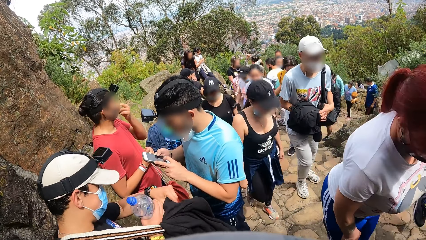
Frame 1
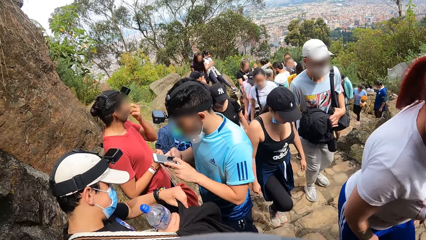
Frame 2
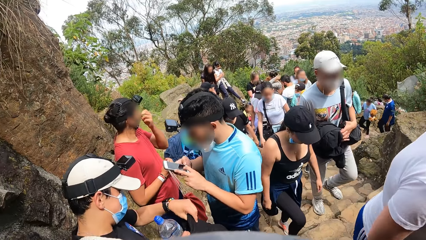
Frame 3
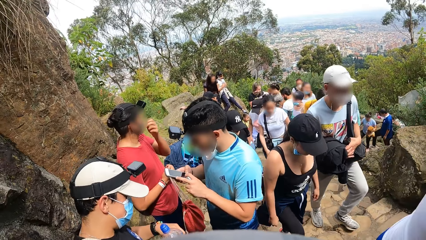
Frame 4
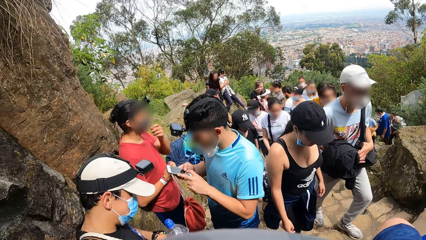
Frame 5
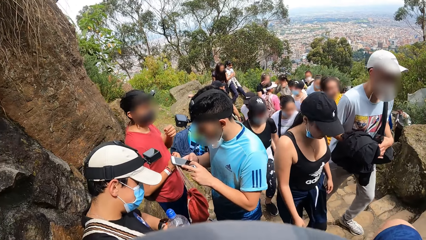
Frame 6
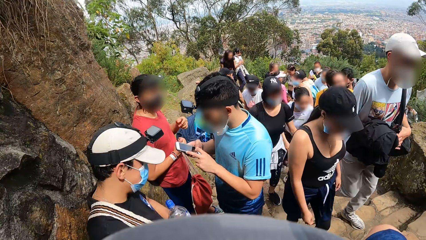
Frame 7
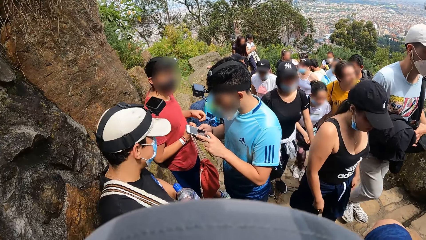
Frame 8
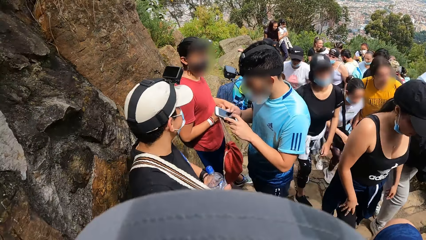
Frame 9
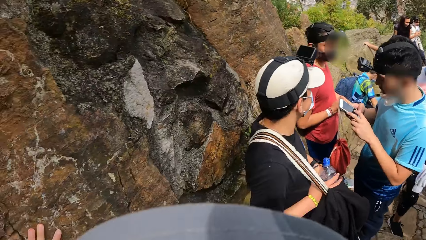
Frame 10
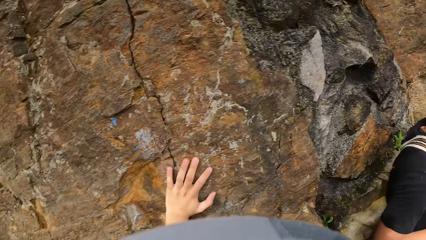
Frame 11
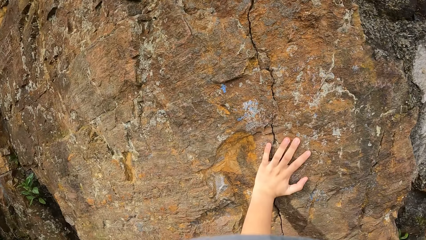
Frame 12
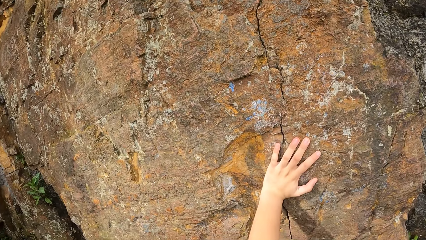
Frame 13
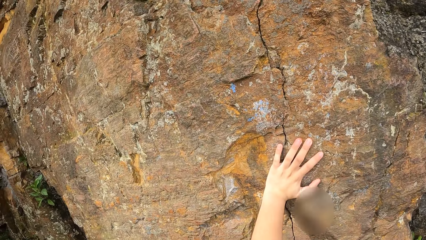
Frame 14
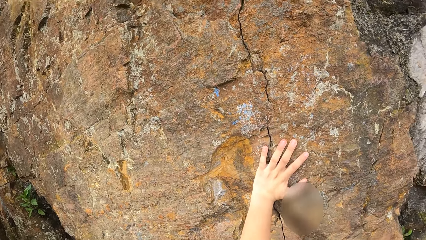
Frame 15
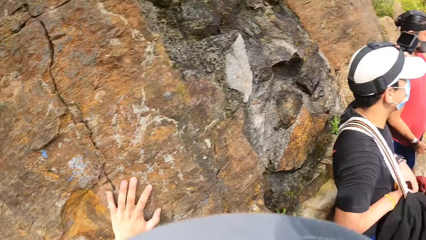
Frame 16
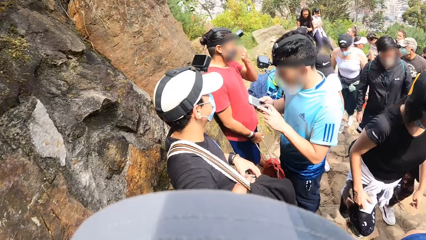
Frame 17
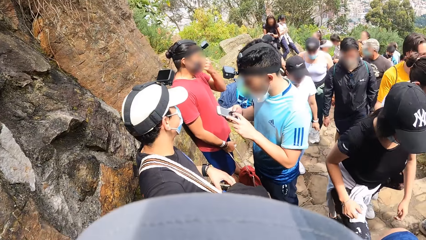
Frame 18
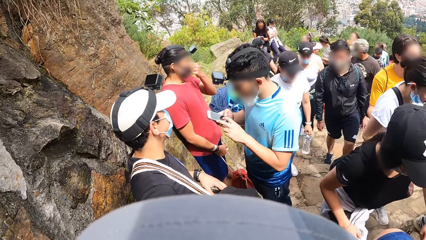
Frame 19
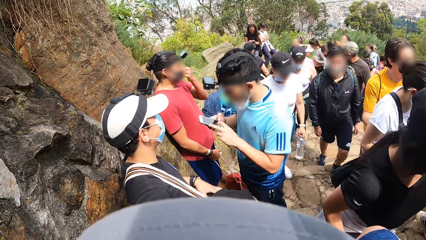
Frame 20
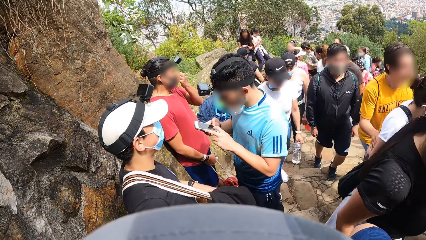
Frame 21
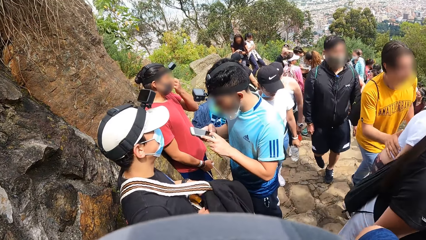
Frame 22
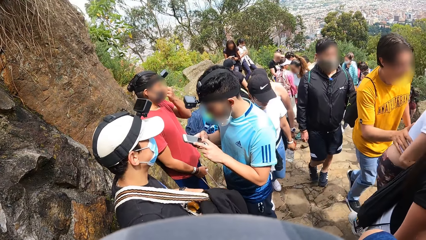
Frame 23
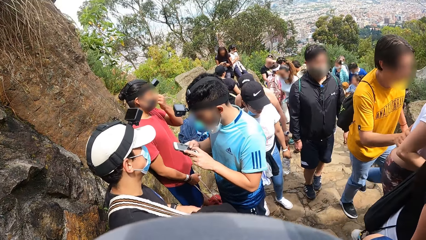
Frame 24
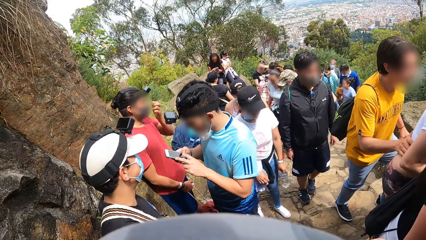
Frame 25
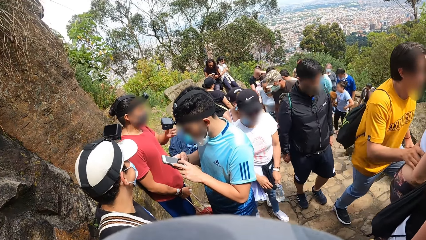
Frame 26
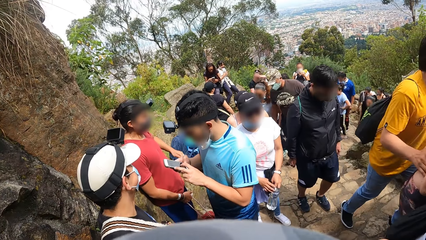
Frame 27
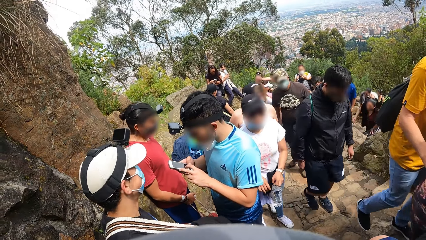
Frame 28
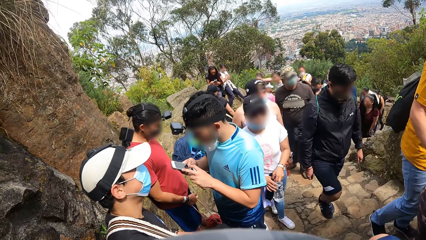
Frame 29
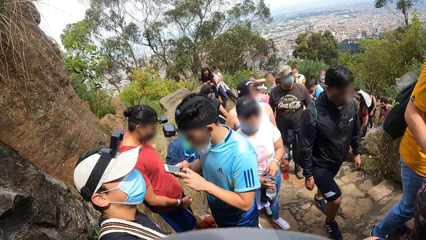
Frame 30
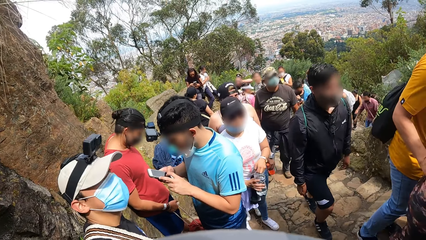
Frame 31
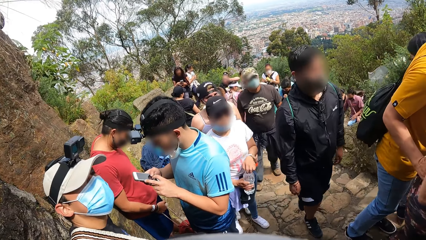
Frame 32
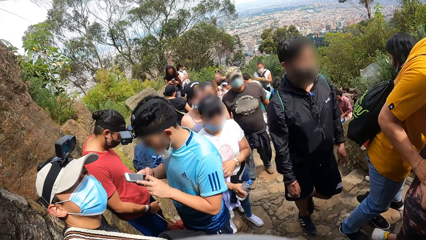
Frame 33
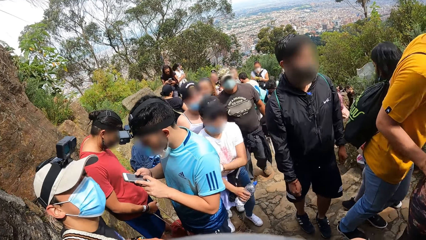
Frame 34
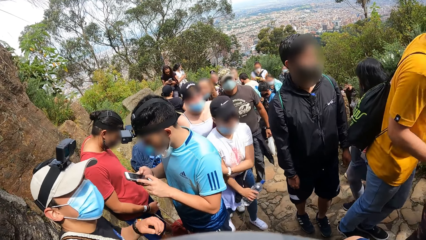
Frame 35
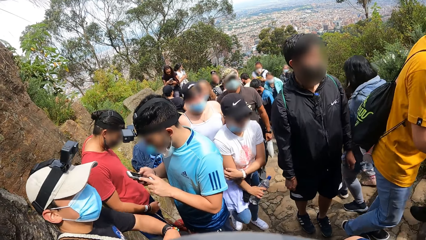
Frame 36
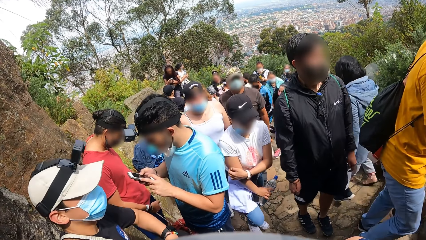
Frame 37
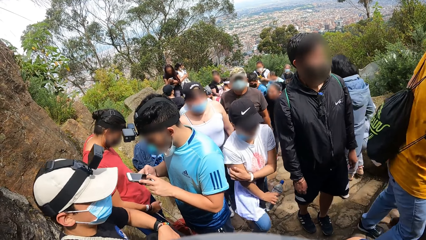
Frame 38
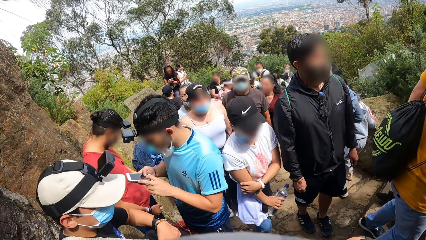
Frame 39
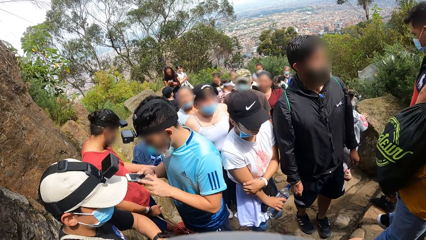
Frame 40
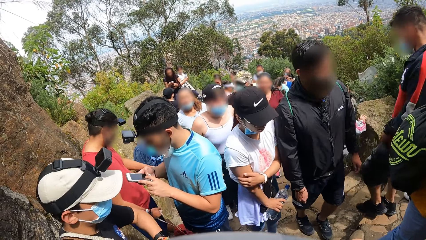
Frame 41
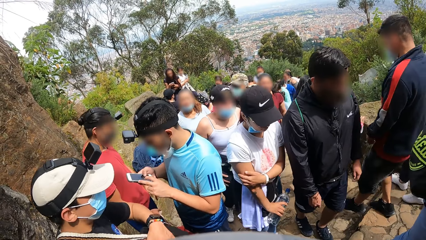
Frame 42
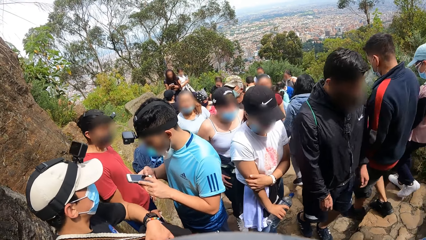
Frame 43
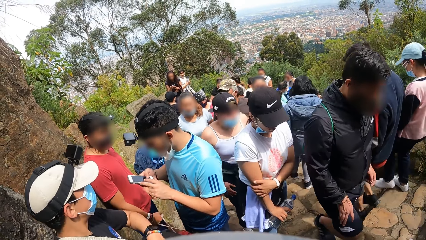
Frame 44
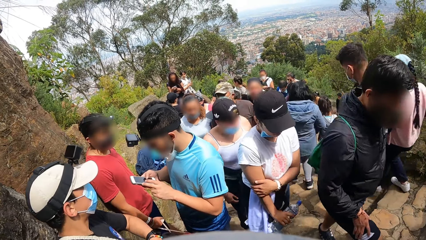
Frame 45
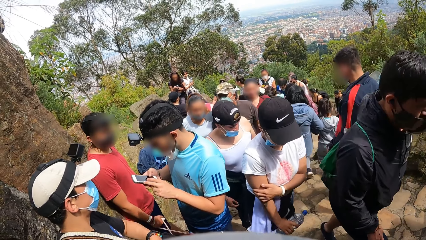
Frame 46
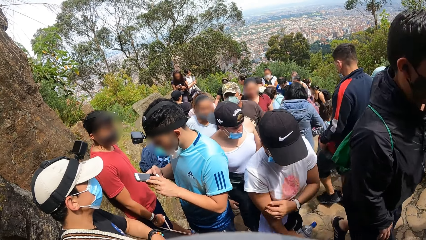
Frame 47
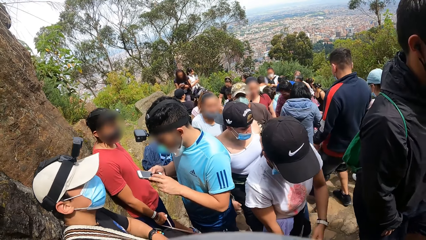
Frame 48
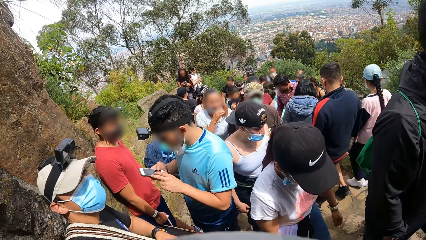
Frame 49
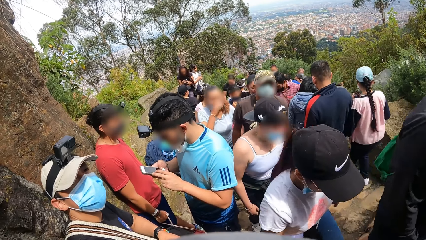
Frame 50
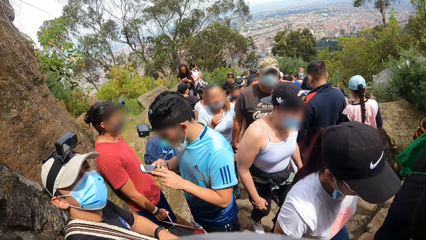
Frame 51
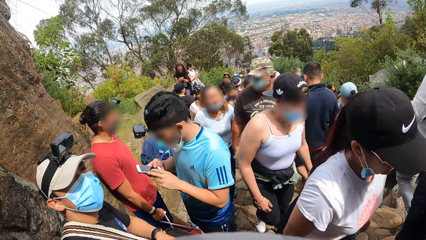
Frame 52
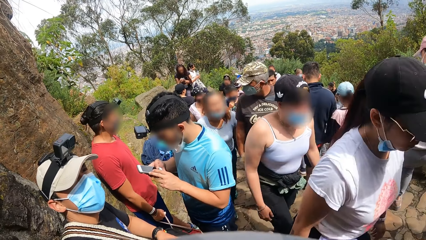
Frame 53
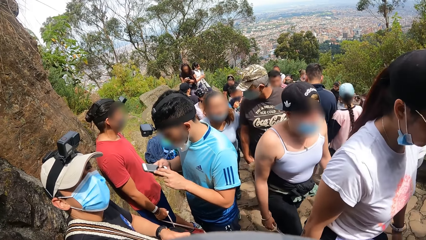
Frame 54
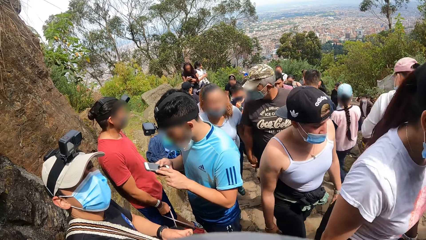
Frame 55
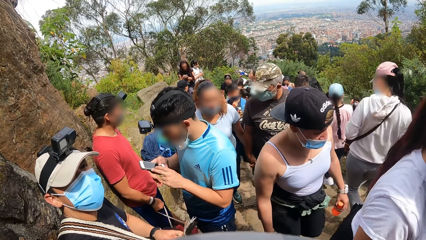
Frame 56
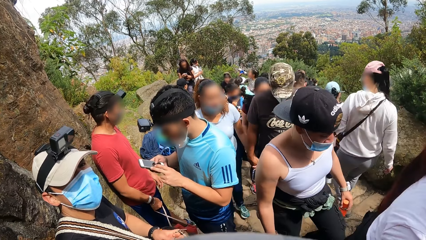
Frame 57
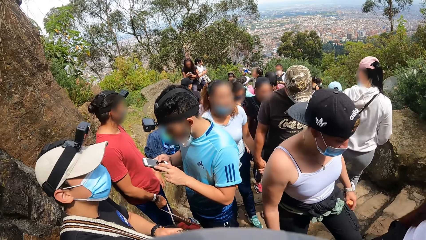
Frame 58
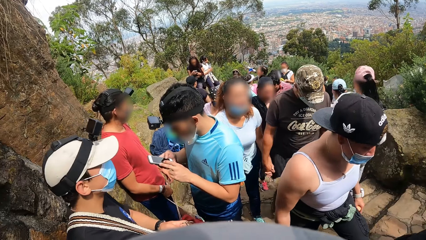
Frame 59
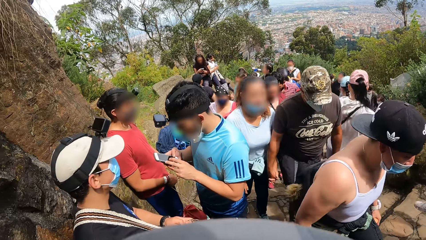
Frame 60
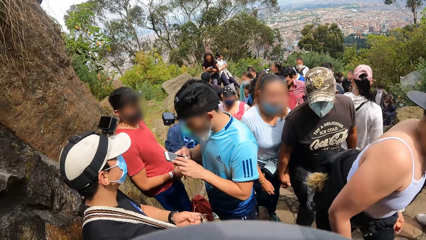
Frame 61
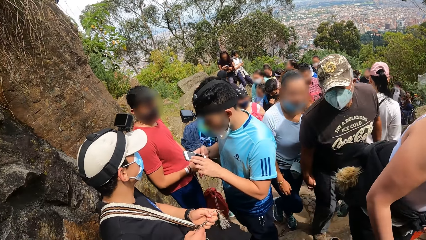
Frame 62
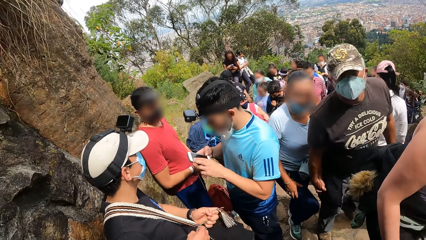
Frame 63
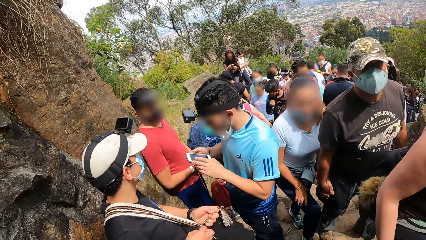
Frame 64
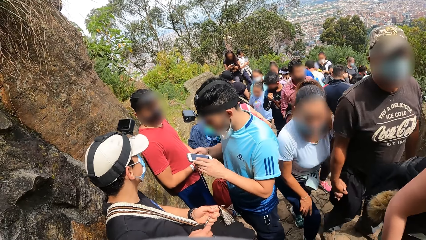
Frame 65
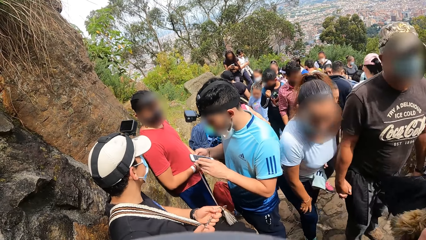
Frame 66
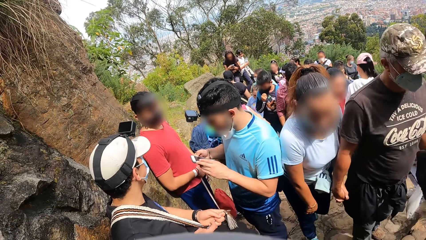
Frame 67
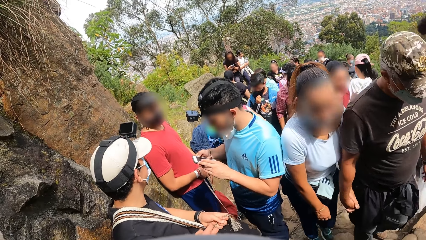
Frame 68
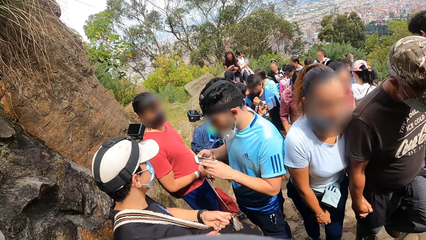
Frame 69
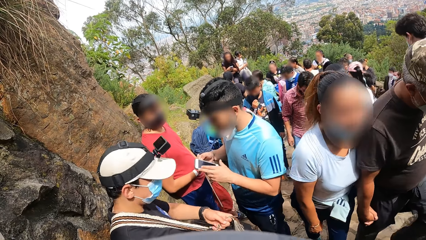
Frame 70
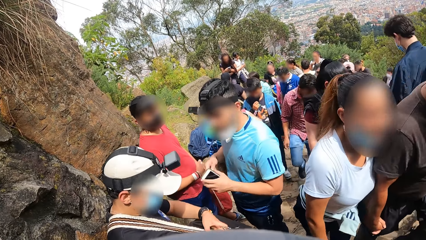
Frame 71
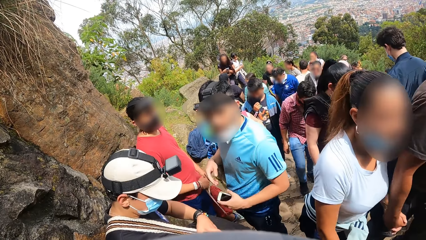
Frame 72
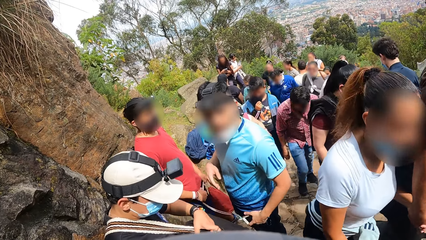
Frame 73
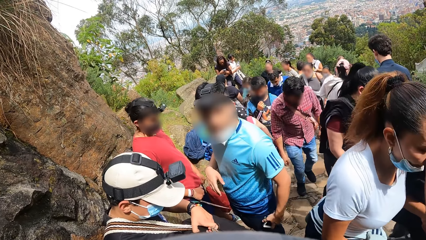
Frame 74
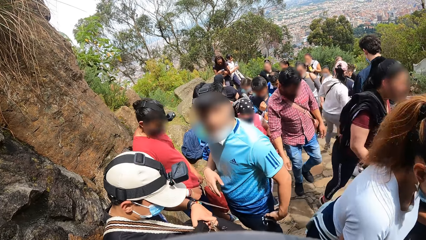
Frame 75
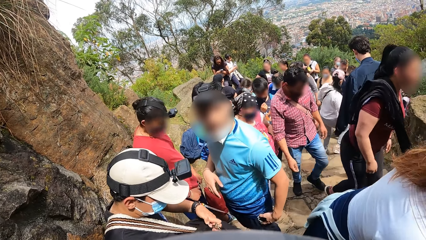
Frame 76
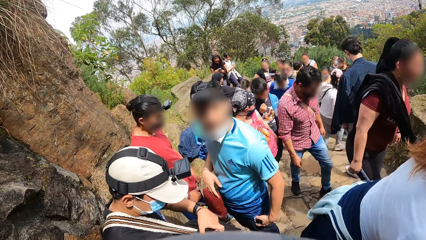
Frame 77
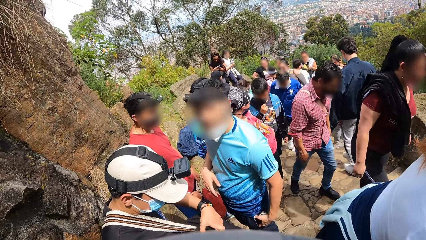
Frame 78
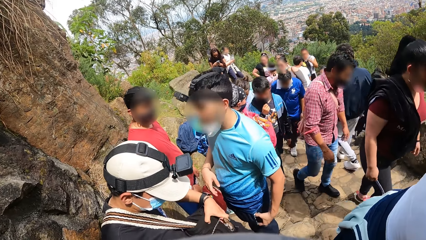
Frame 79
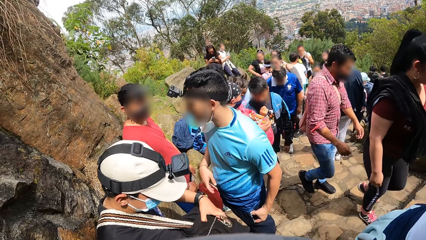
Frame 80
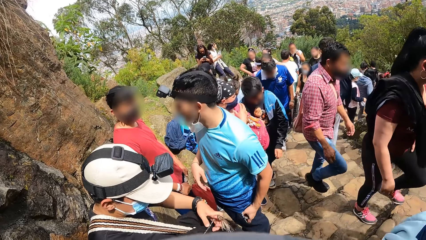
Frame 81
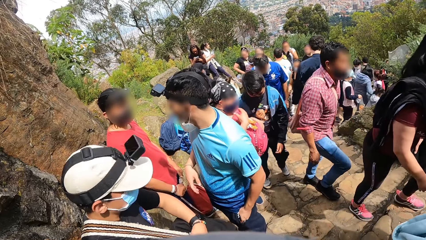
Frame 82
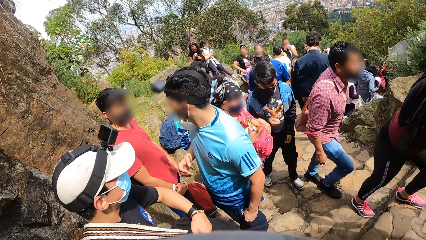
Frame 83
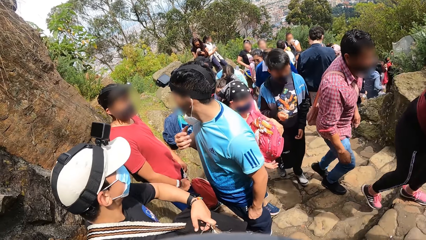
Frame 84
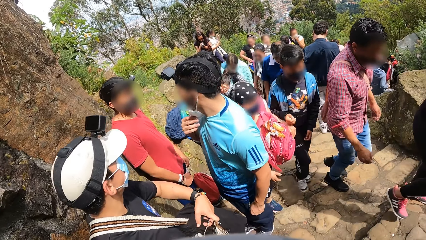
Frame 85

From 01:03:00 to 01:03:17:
A man drops the bottle of water in his right hand in the bag and opens the bag with his left hand. The camera wearer looks around. Another man uses a phone. The first man looks around and adjusts the bag with his hand. The other man uses the phone. A third man moves the bag with both hands.
